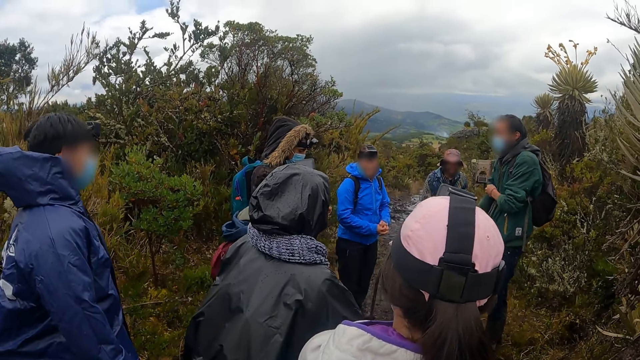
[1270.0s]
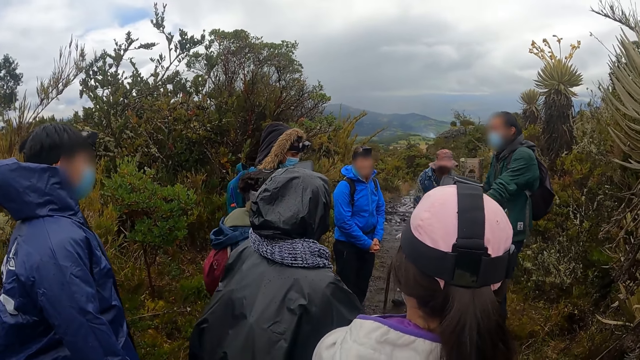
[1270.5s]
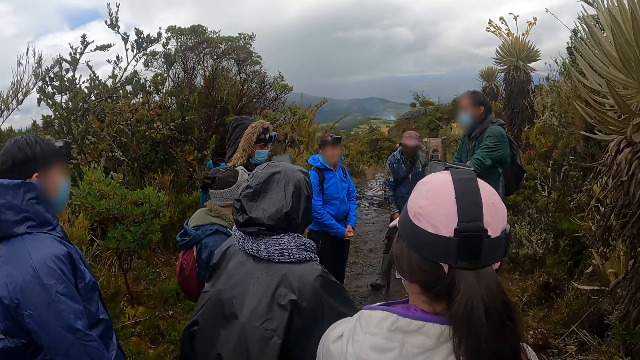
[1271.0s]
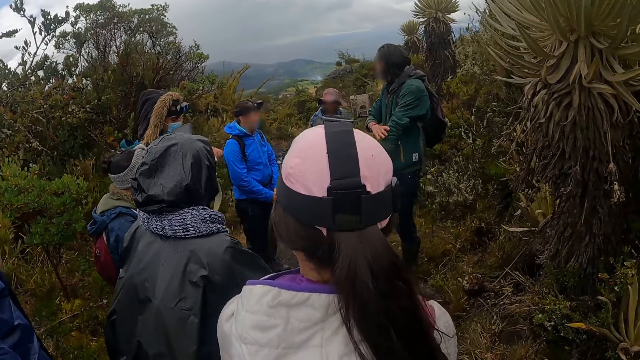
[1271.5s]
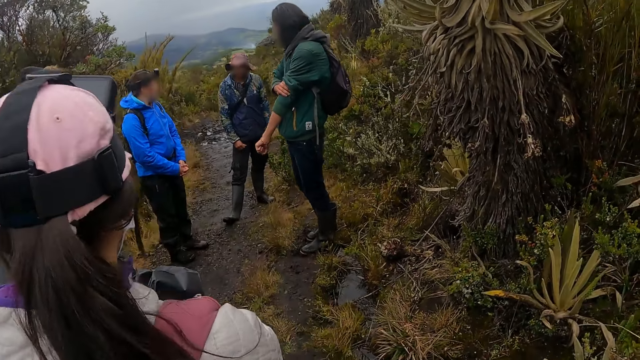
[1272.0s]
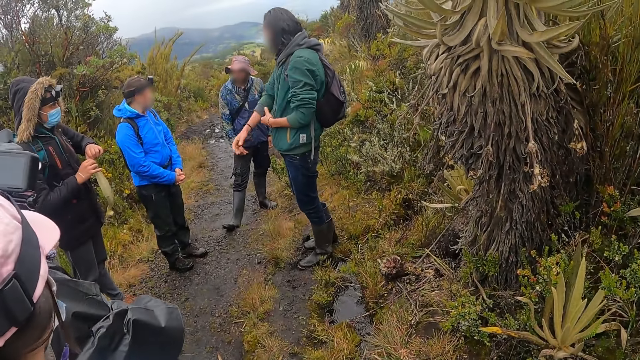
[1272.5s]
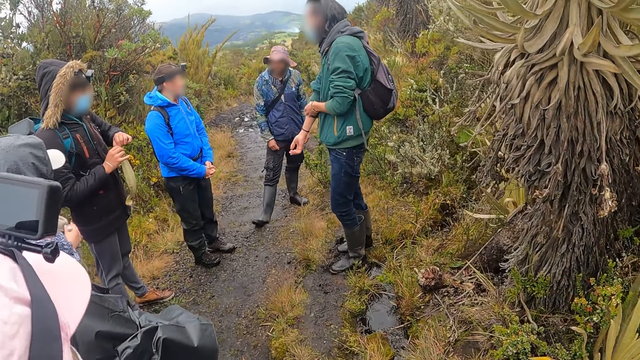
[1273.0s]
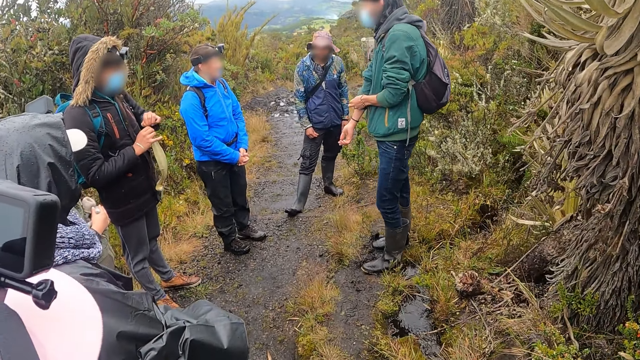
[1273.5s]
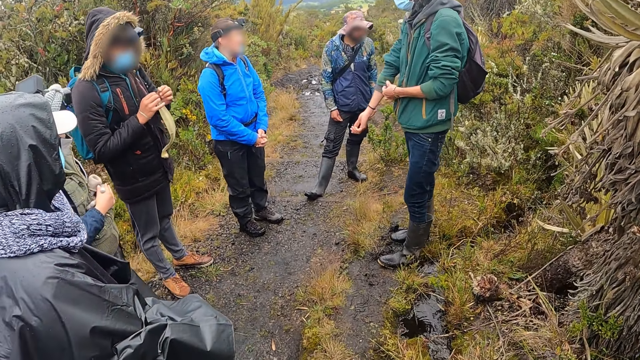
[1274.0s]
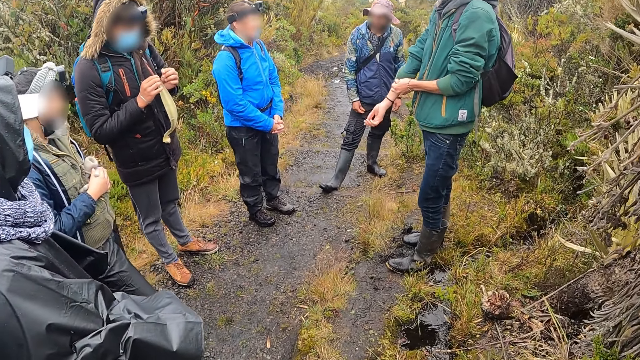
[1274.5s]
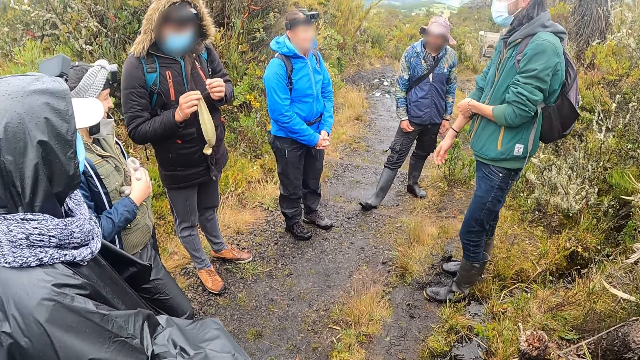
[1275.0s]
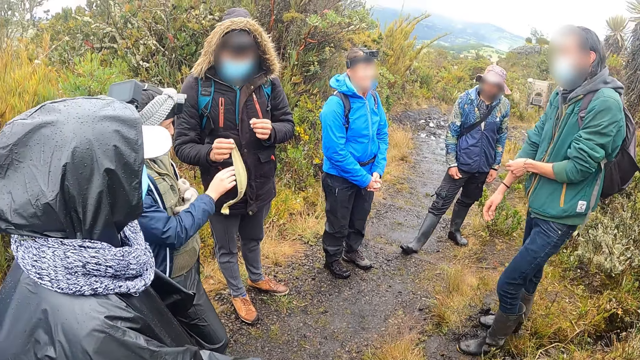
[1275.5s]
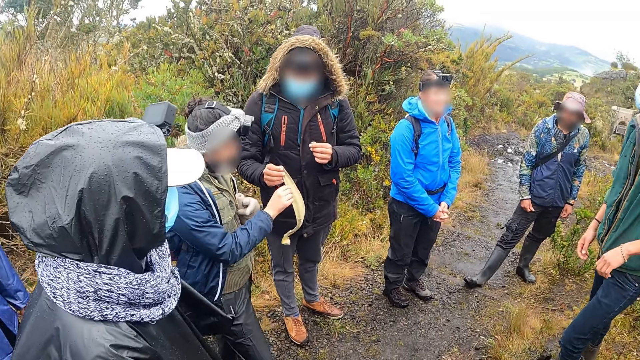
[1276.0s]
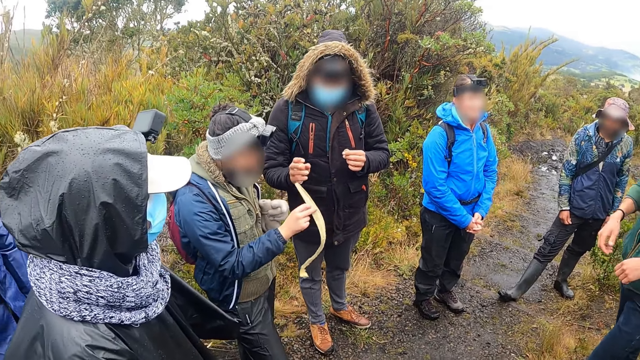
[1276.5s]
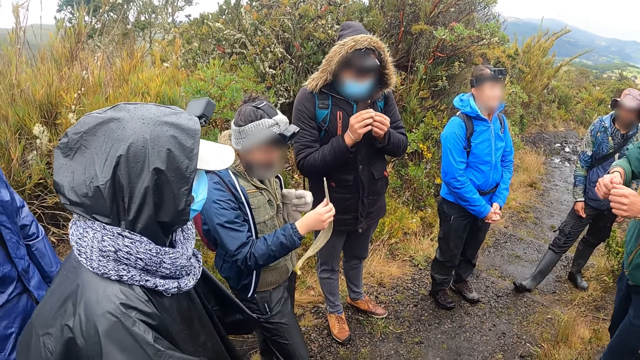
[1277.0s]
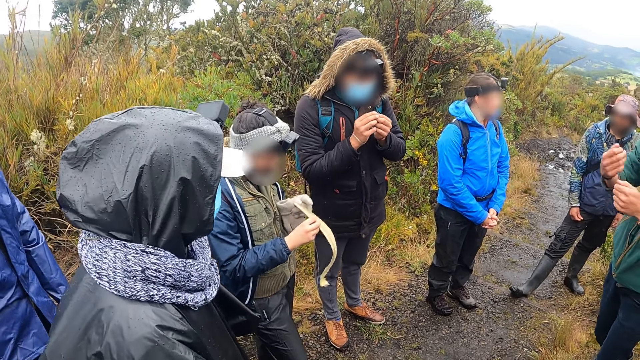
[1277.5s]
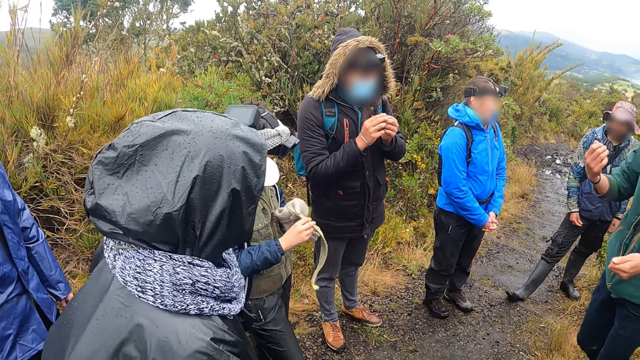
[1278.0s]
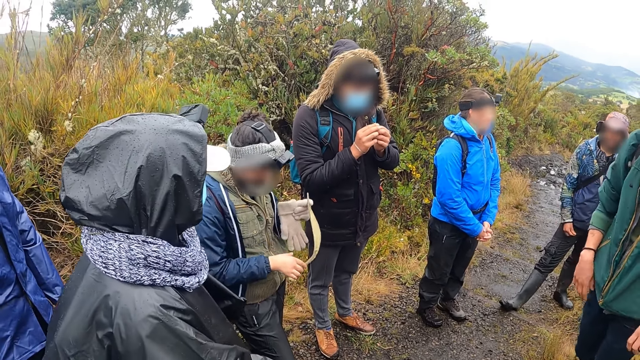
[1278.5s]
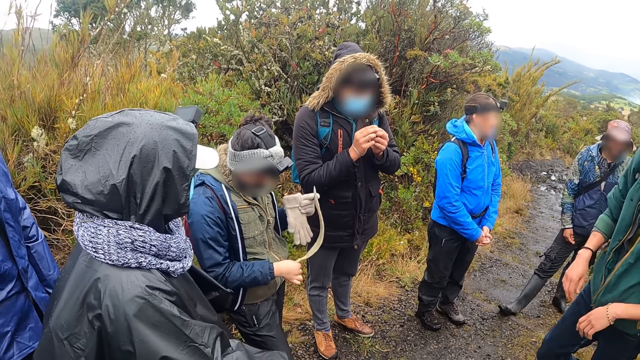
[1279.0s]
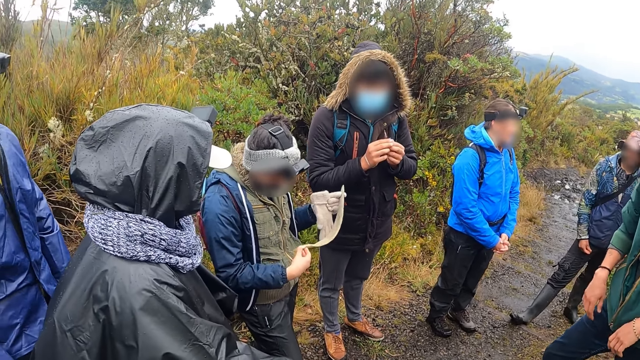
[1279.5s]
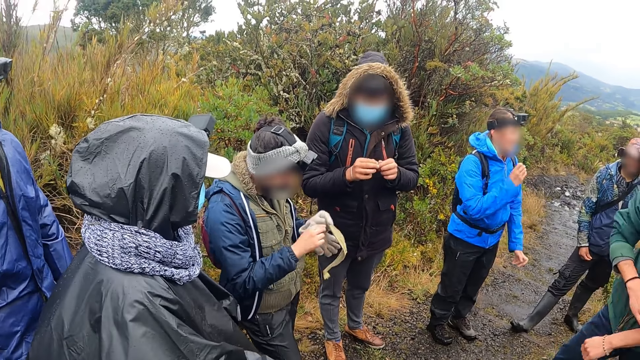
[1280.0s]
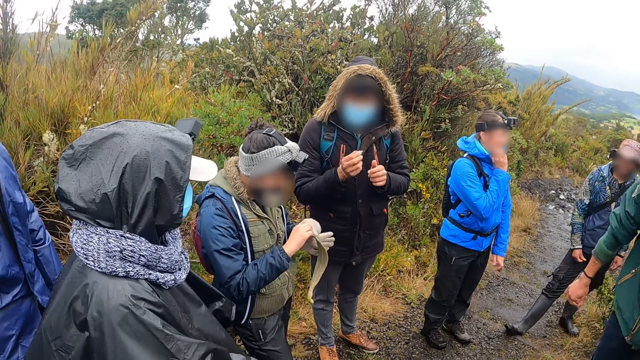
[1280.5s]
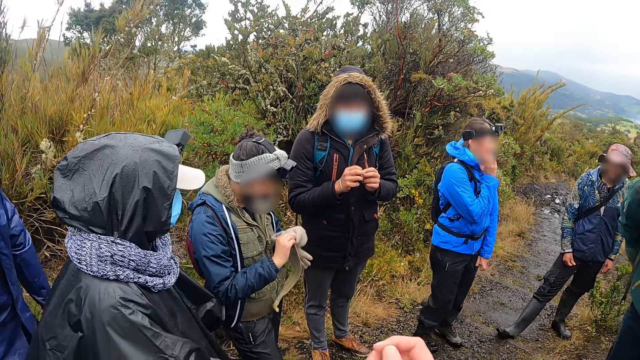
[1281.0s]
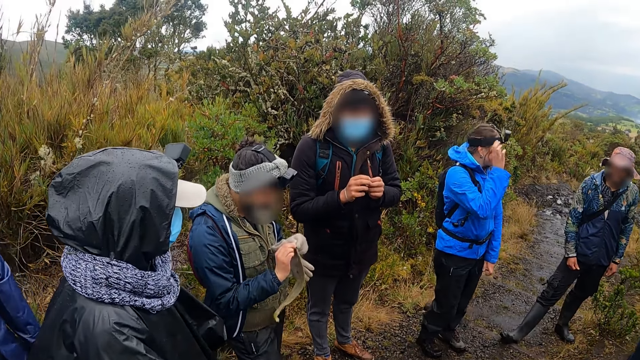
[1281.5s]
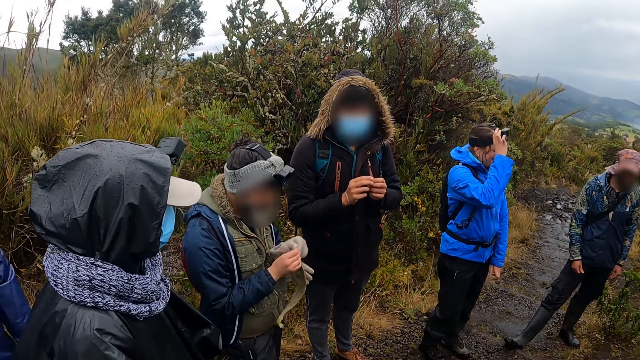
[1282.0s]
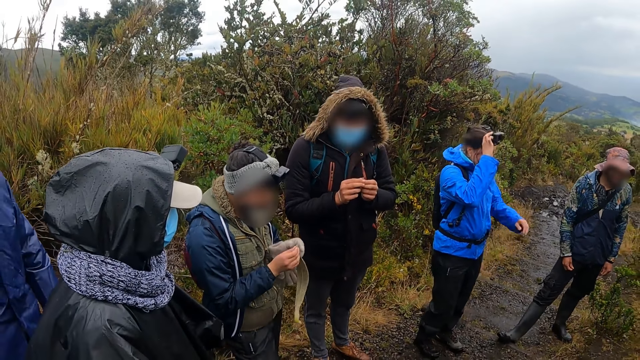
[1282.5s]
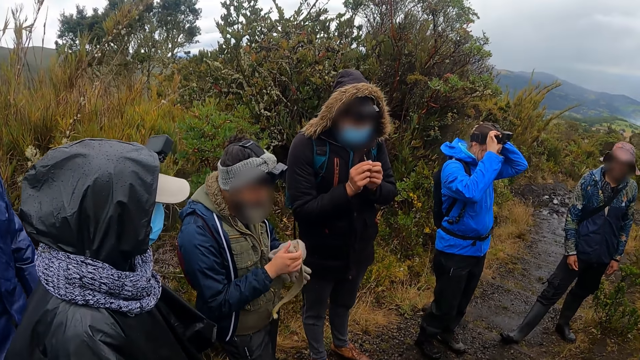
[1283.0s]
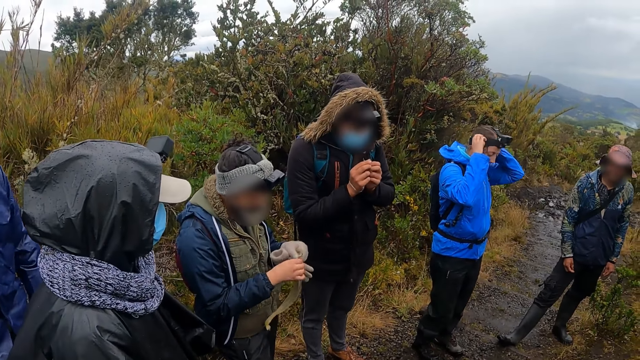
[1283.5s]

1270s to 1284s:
A man cuts a leaf in his right hand with his left hand. The man passes the leaf in his right hand to another man. The other man holds the leaf with both hands and cuts the leaf in his right hand with his left hand.

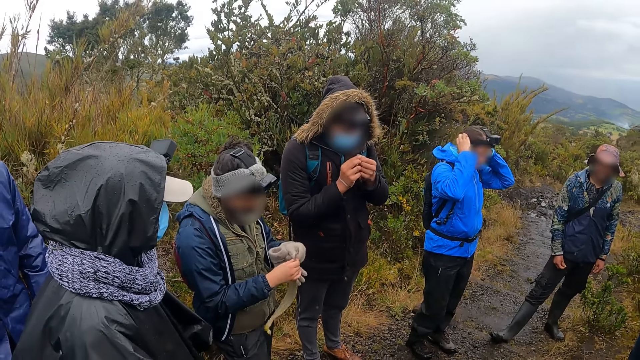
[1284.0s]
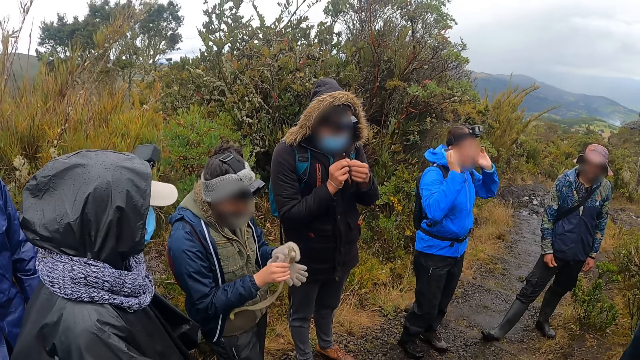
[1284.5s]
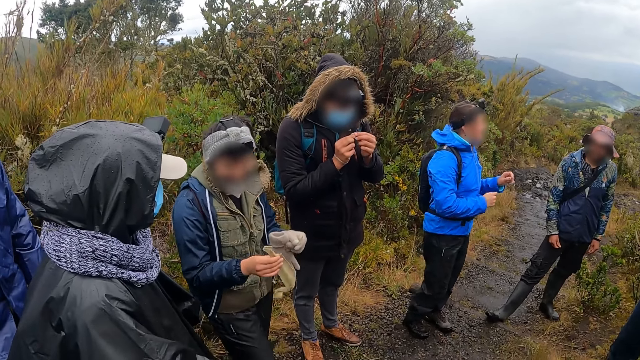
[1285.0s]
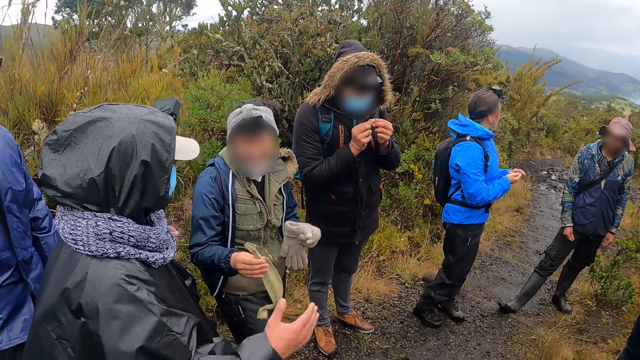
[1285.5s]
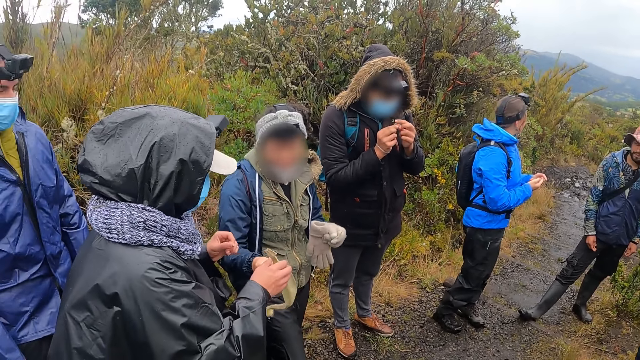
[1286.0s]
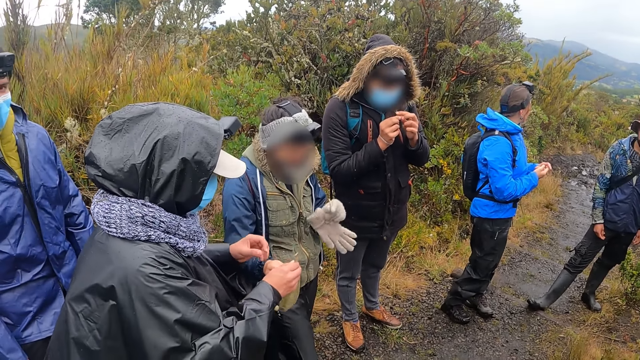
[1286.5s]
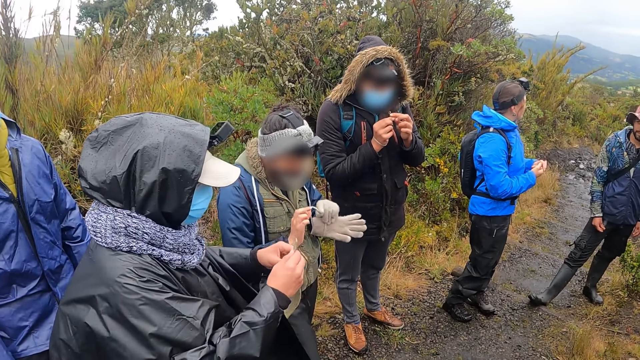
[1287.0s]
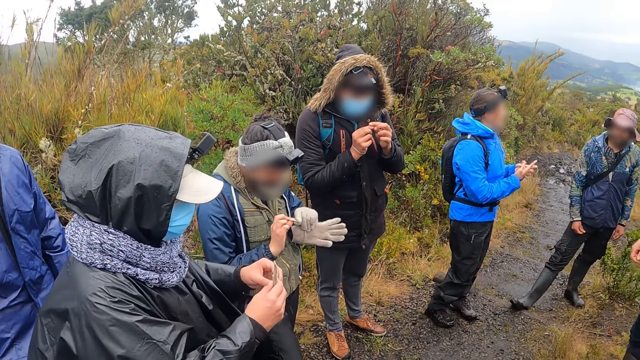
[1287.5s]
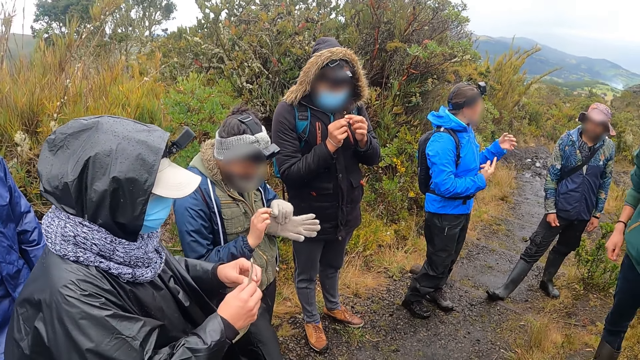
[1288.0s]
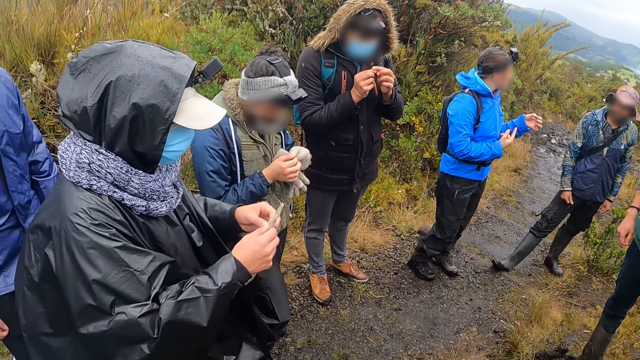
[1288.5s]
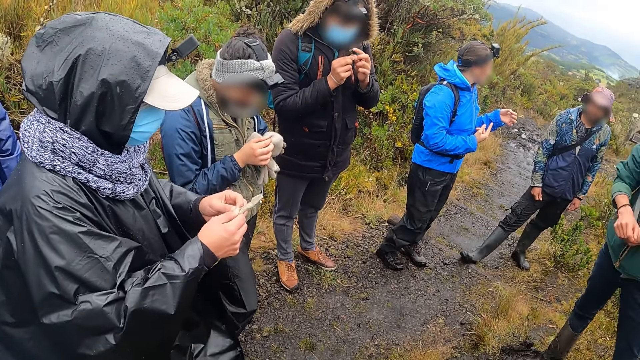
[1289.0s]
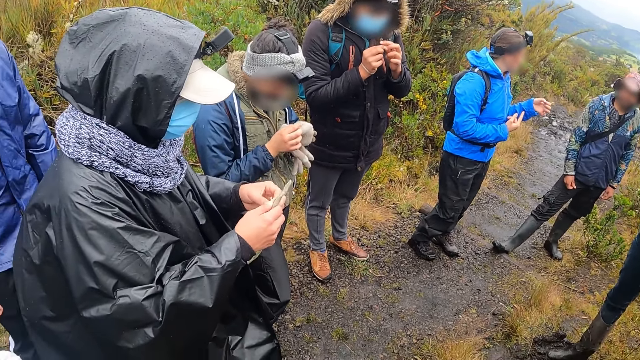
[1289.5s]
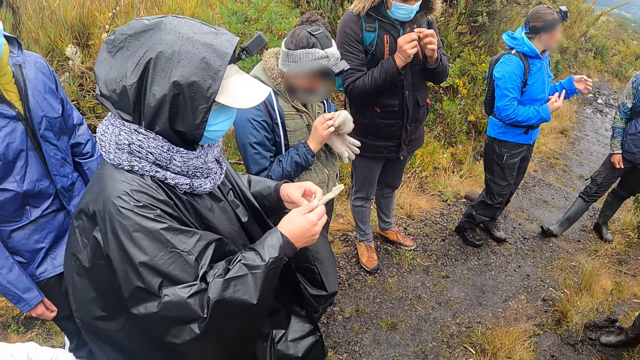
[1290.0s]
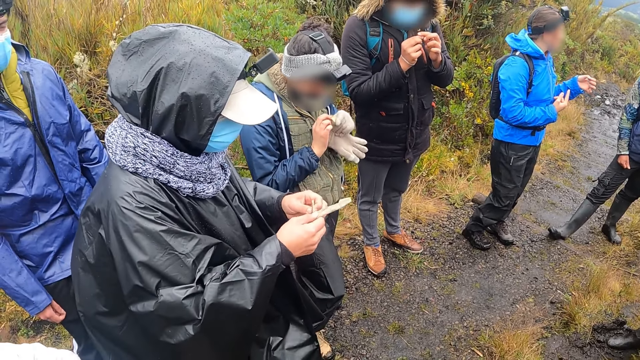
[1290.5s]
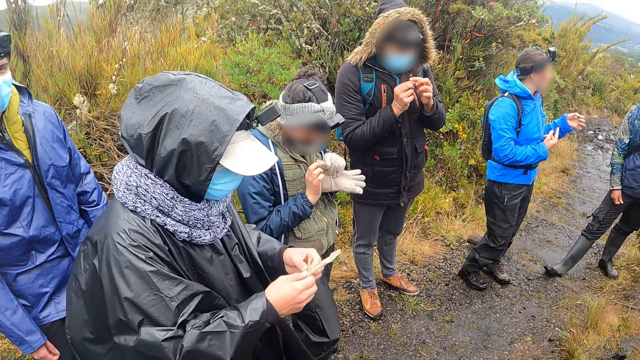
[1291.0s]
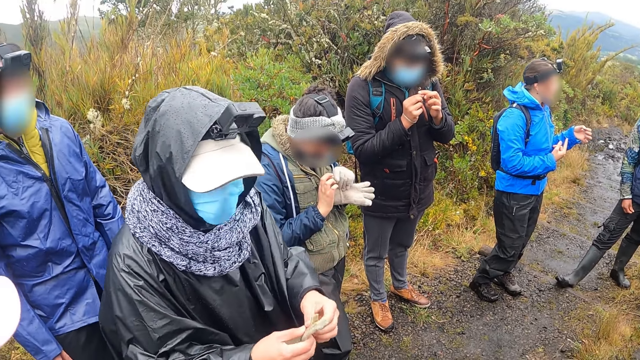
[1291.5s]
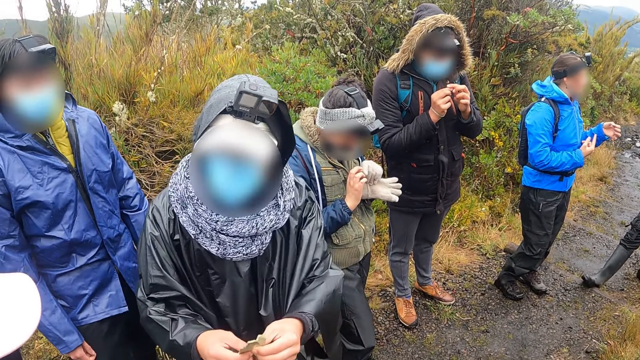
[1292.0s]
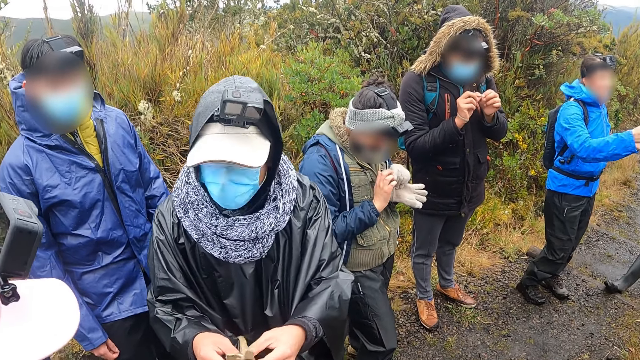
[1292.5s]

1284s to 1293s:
The man passes the leaf in his right hand to another man. The other man holds the leaf with both hands and cuts the leaf in his right hand with his left hand.
